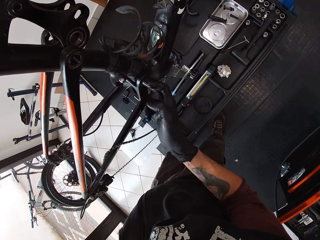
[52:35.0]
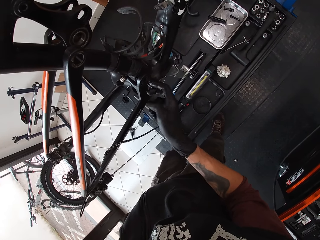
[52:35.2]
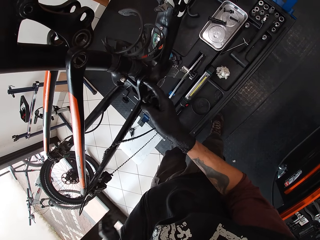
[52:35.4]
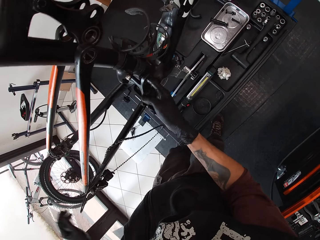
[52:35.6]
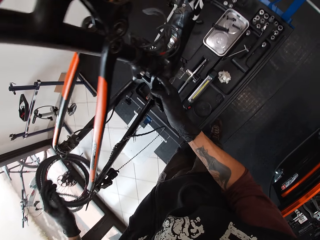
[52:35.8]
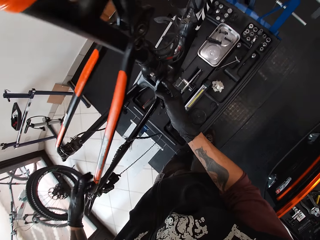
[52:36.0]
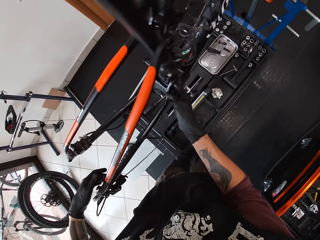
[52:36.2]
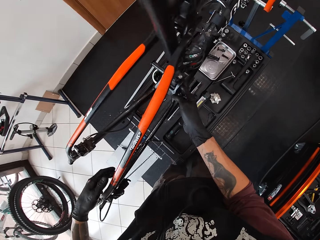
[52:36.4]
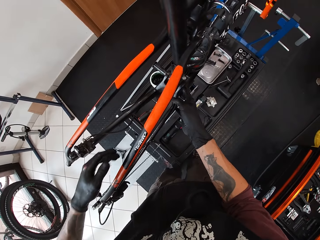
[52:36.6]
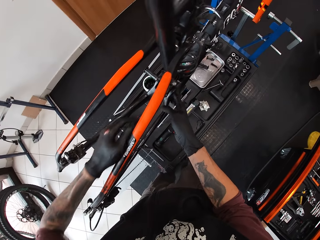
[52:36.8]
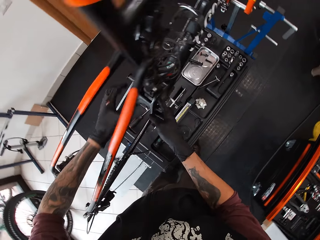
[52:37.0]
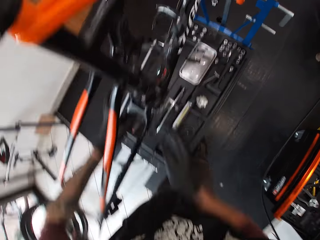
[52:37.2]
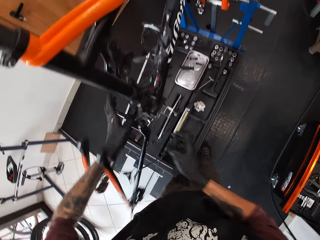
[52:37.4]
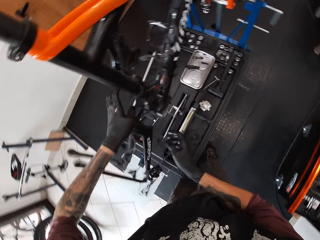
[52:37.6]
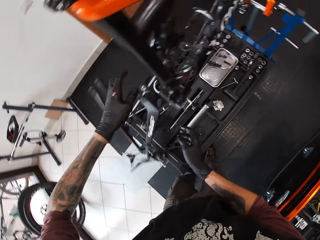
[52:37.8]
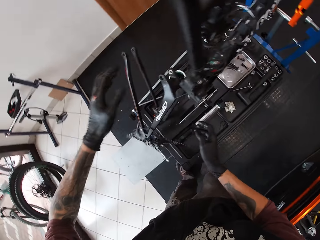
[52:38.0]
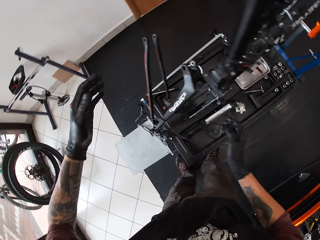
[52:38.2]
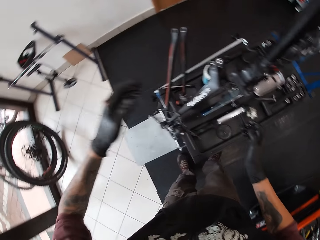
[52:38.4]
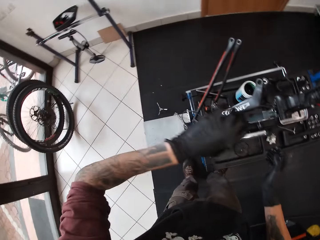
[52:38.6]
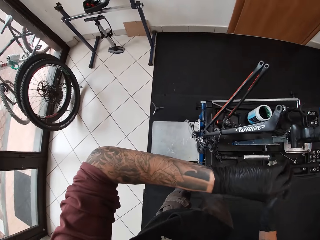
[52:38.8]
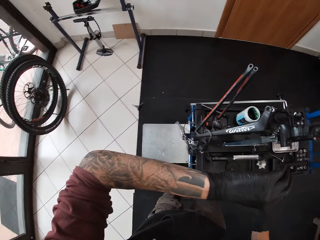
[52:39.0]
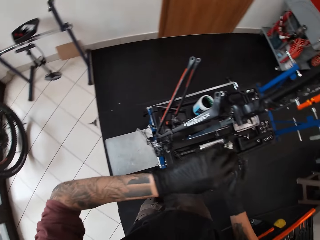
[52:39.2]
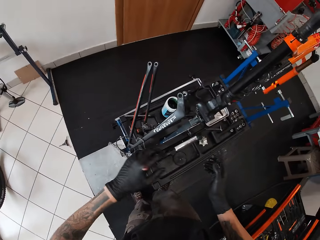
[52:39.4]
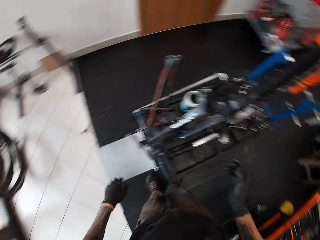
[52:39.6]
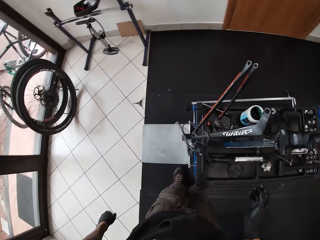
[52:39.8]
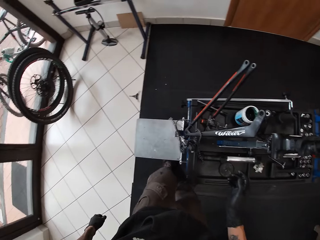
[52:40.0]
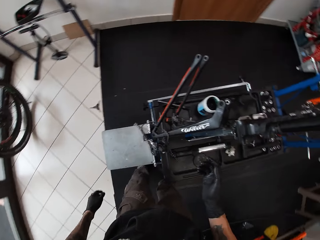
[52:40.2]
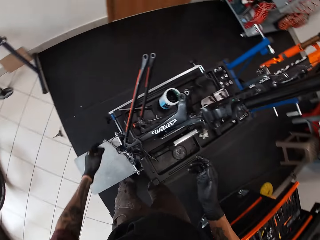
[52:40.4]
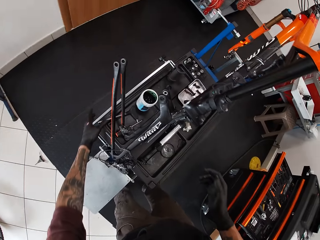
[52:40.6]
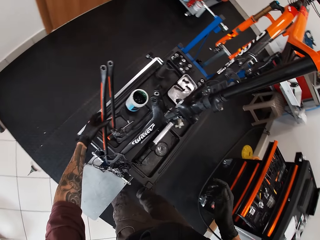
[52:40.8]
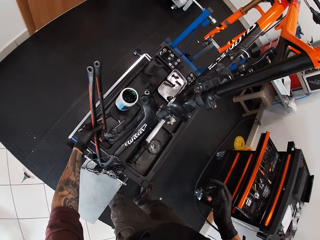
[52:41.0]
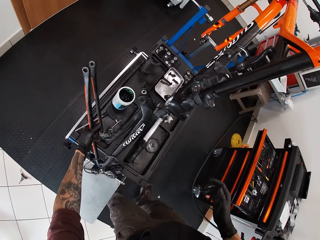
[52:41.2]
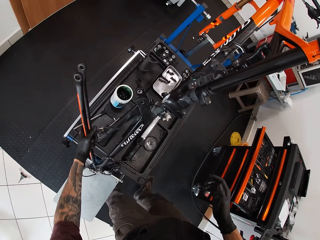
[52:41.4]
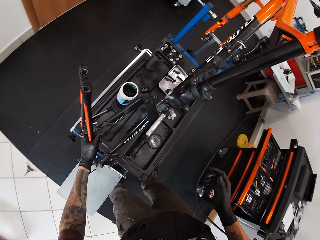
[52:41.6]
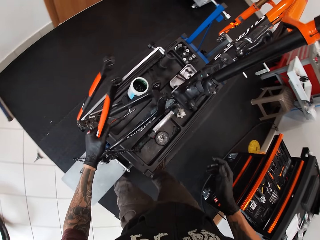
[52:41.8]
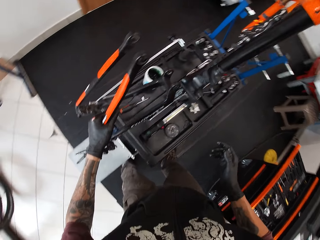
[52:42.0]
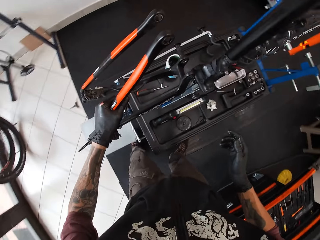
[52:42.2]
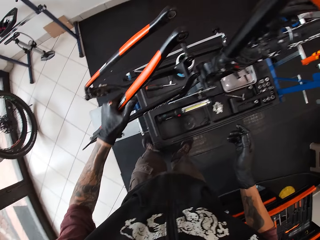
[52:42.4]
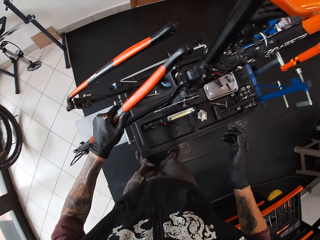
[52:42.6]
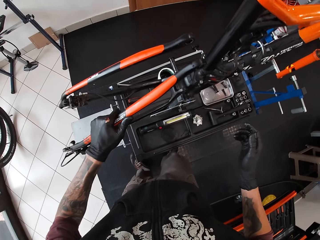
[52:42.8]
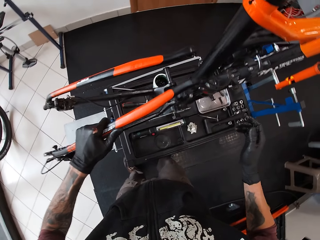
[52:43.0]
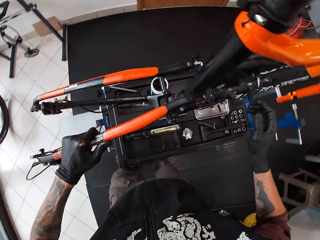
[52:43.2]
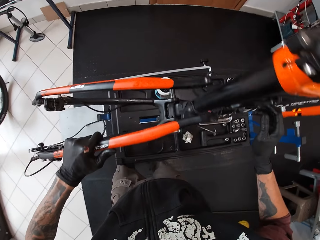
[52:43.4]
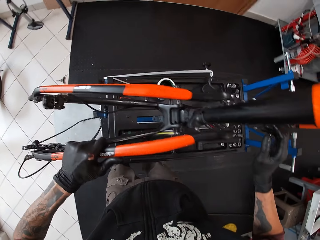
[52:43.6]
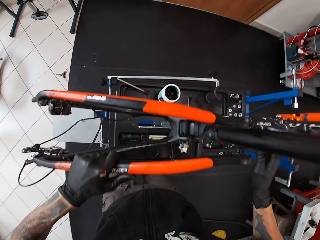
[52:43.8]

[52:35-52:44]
The camera wearer lifts the chain stay from the lift with his left hand. He fixes the chain stay to the bicycle.

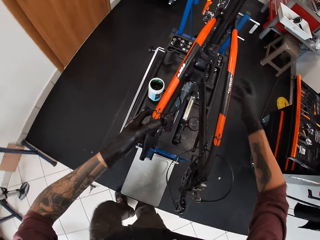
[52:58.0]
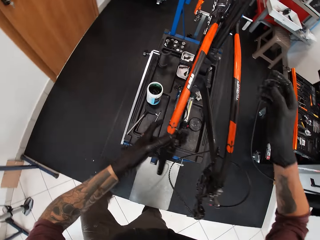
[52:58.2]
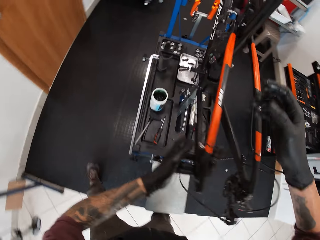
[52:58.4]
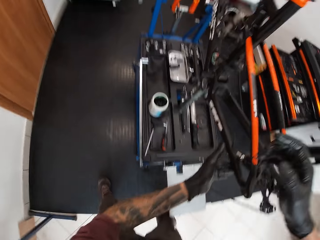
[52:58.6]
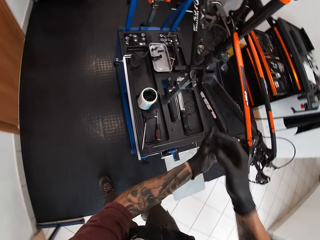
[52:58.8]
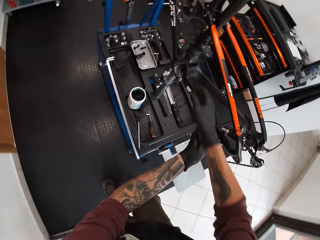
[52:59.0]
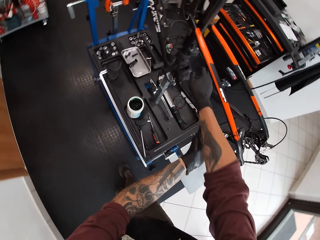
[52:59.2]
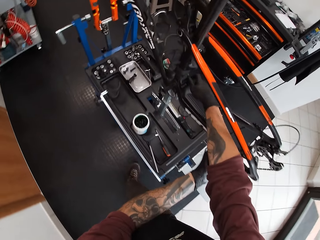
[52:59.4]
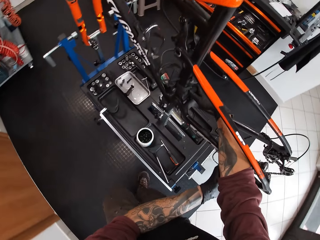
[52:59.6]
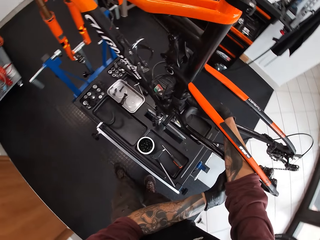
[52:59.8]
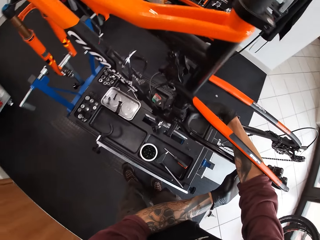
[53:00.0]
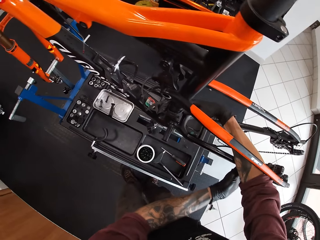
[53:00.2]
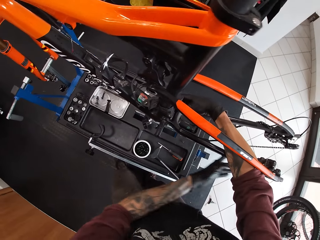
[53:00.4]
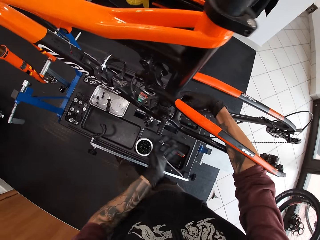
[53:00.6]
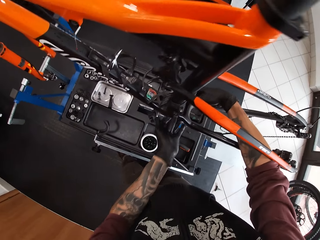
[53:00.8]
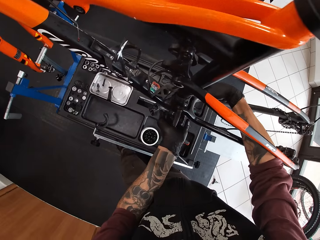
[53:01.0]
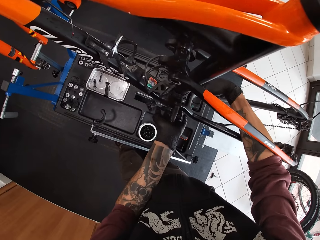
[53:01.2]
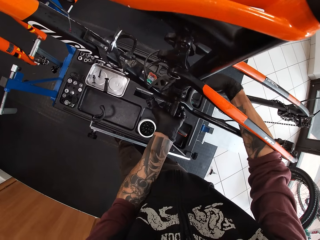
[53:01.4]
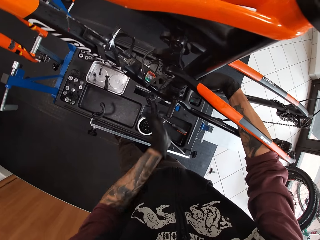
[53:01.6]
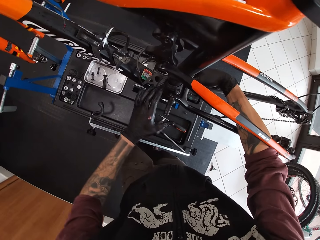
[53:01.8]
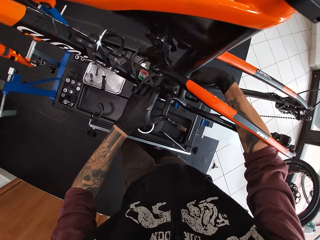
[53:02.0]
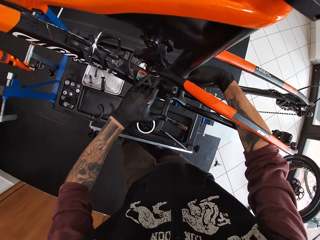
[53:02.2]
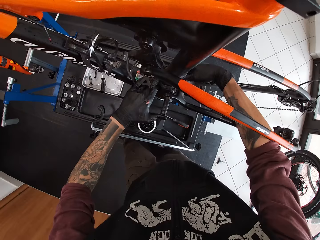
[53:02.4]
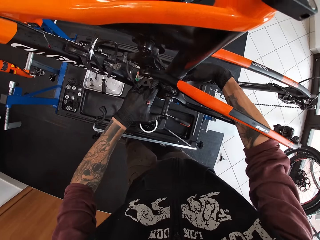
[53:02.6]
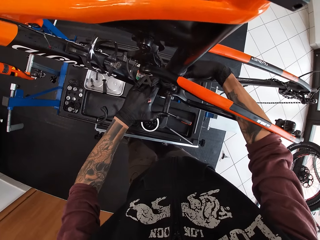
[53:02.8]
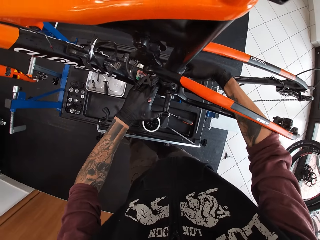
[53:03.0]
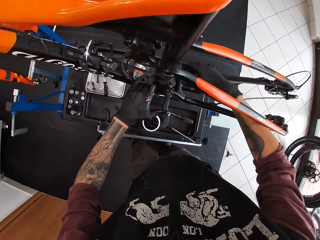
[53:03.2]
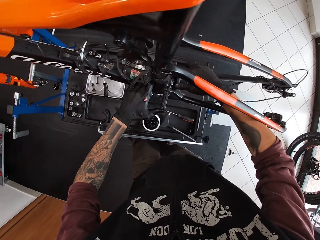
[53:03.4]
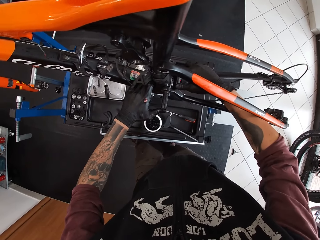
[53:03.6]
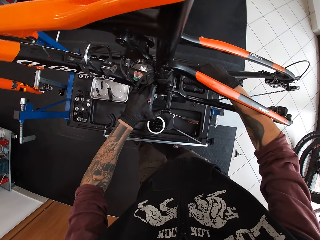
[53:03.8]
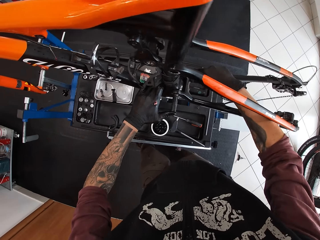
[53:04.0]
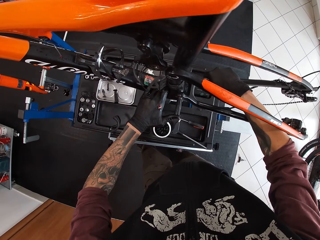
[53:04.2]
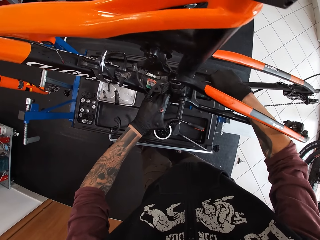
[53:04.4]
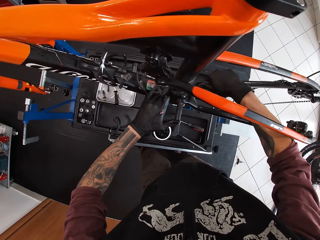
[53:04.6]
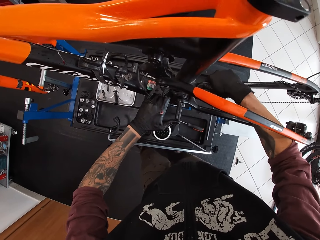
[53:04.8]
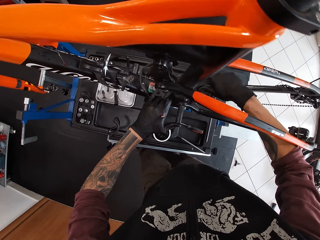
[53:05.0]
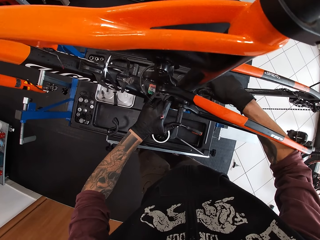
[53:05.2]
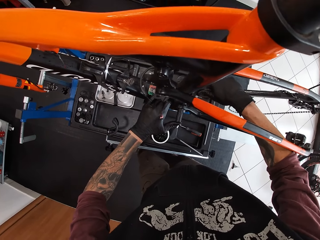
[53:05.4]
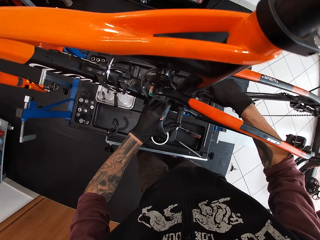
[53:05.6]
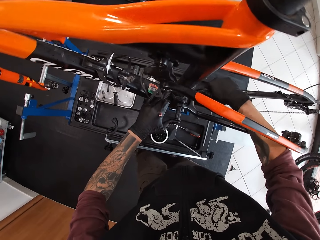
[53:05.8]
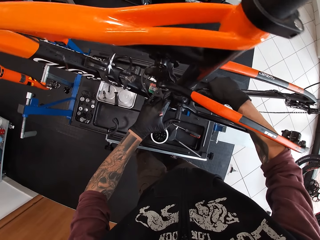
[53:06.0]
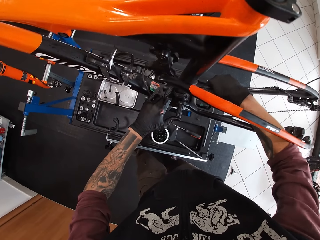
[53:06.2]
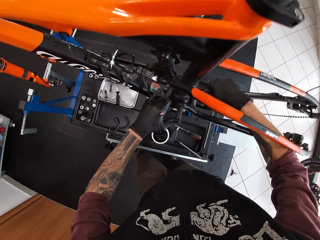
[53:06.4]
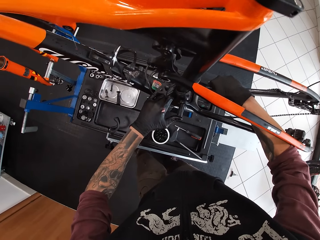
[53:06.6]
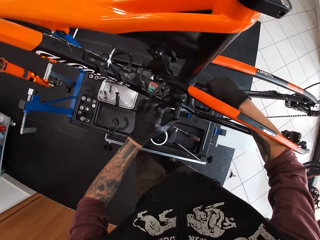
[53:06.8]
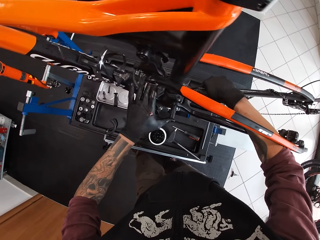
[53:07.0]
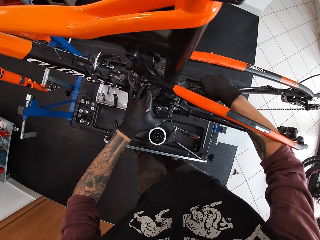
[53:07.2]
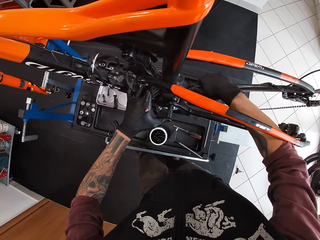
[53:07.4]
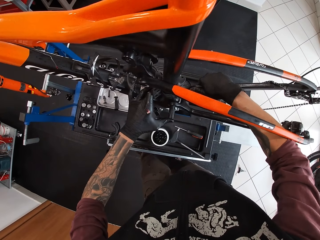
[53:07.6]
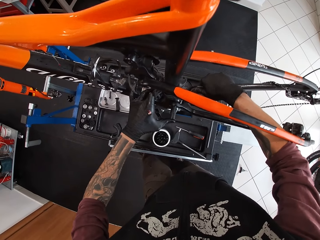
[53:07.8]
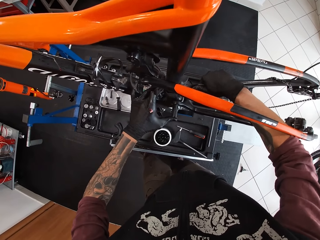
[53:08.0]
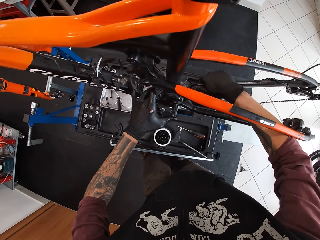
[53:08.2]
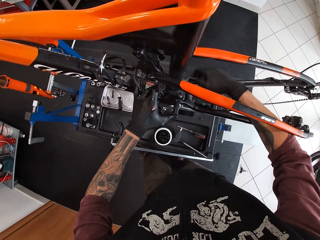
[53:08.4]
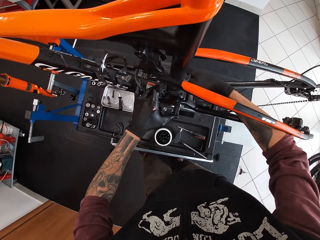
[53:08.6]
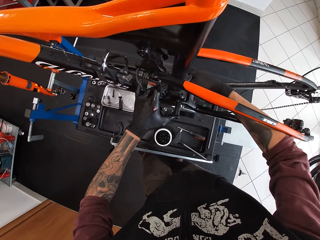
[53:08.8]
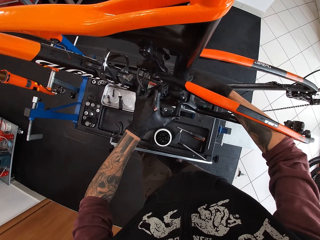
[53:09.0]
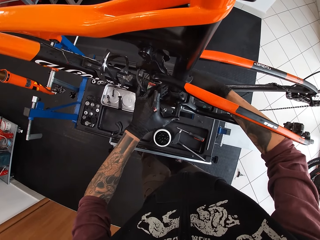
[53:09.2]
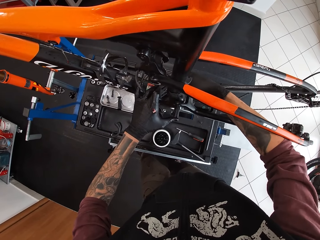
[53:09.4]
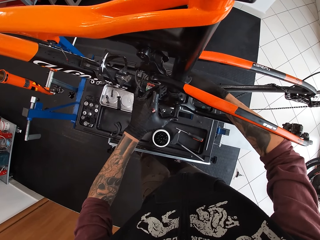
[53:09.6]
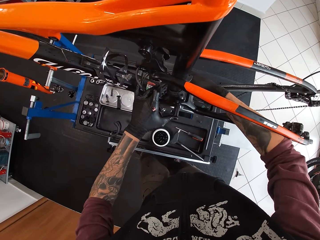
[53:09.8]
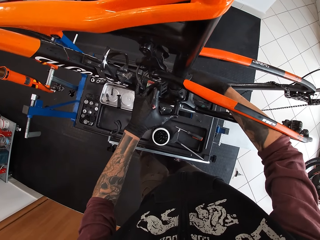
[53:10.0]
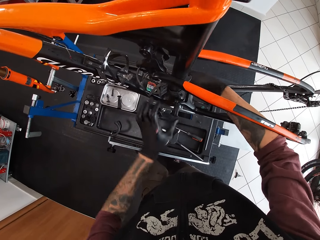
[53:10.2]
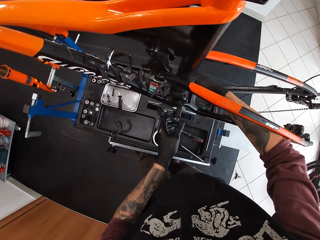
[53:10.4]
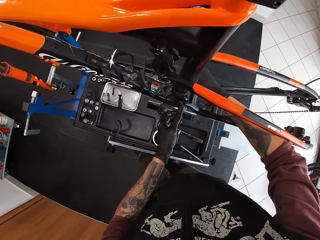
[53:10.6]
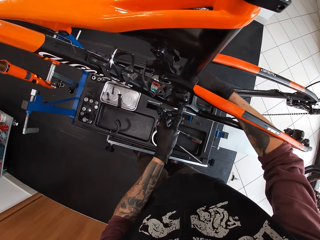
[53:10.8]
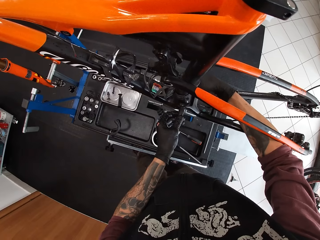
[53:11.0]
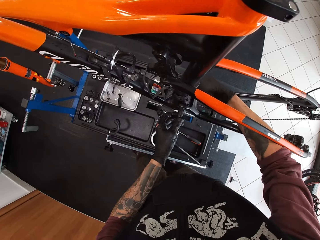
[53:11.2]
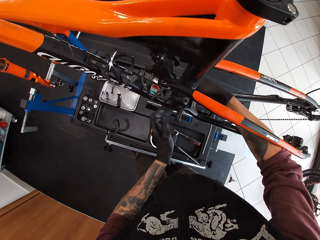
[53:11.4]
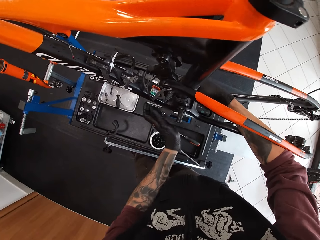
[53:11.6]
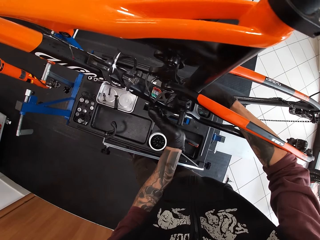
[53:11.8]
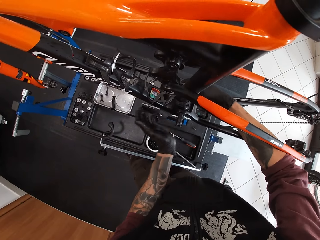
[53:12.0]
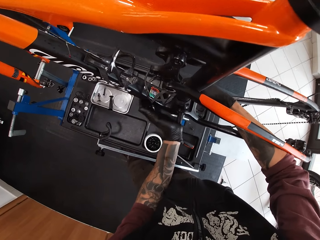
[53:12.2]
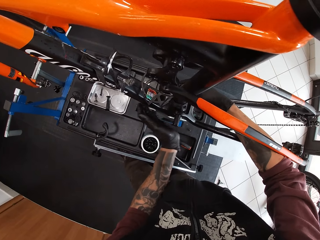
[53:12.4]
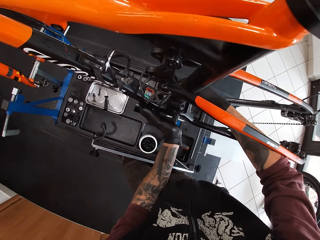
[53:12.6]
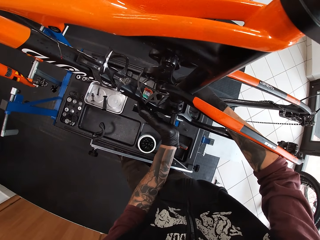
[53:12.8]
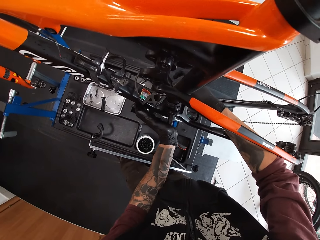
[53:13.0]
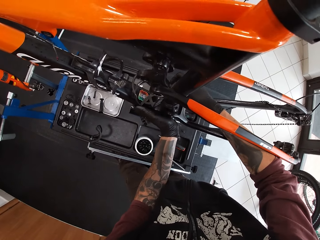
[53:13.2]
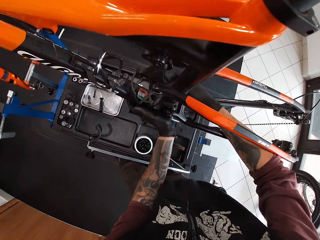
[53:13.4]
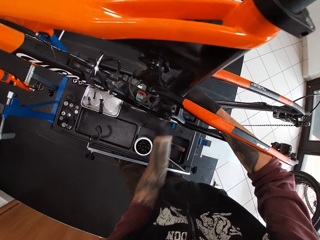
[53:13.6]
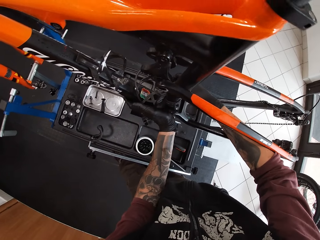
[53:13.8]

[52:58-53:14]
The camera wearer holds the chain stay to the bicycle with his right hand. He pushes the screw into the chain stay with his left hand. He adjusts the chain stay with his right hand. He pushes the screw into the chain stay with his left hand.
